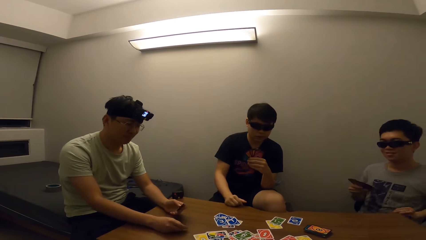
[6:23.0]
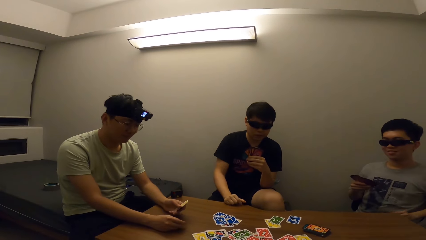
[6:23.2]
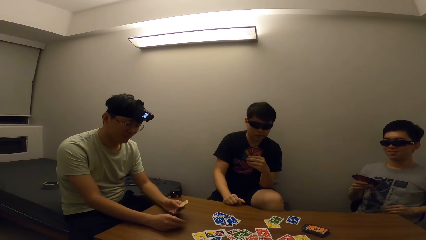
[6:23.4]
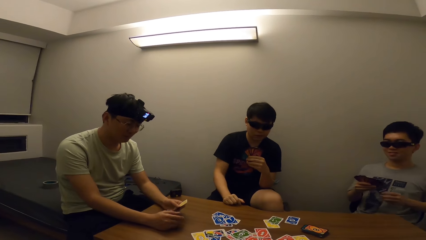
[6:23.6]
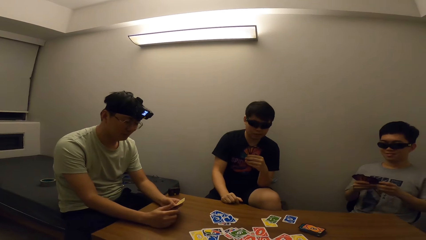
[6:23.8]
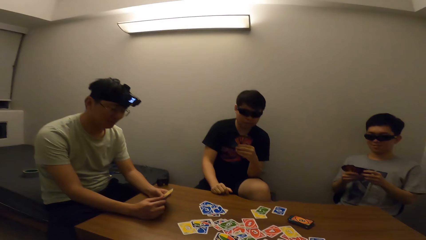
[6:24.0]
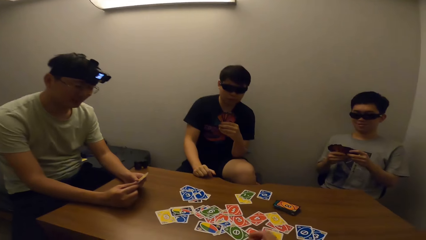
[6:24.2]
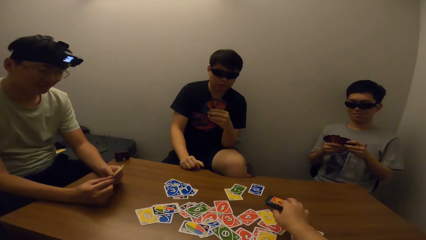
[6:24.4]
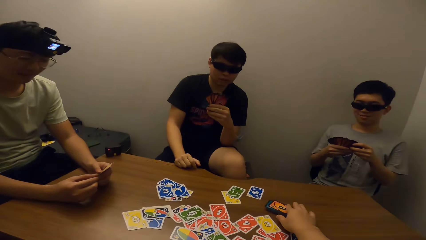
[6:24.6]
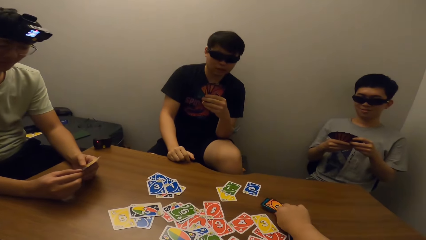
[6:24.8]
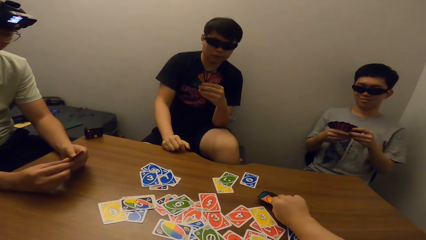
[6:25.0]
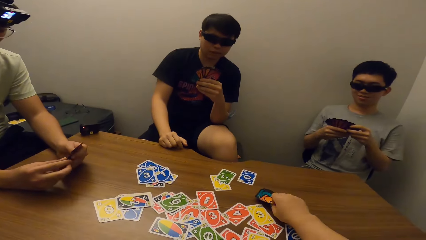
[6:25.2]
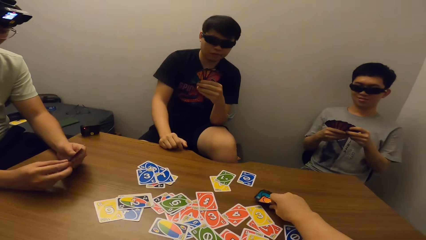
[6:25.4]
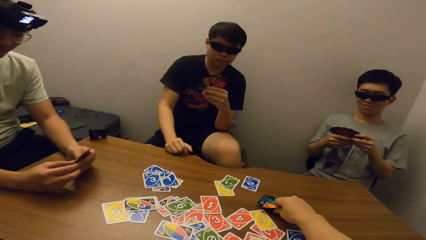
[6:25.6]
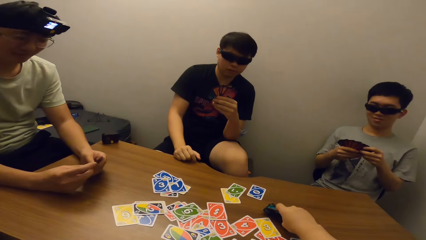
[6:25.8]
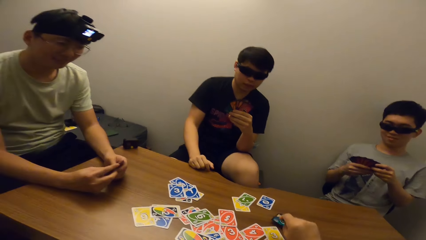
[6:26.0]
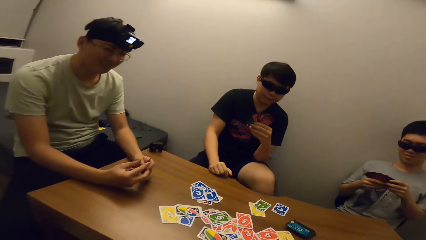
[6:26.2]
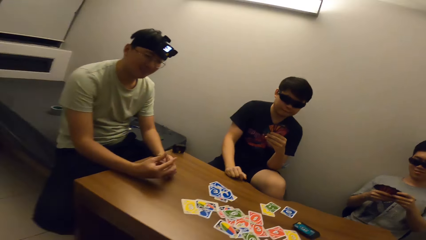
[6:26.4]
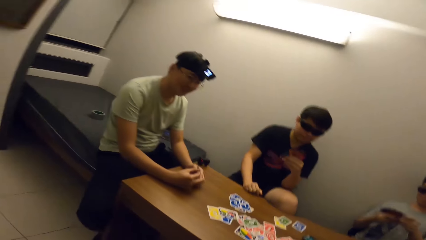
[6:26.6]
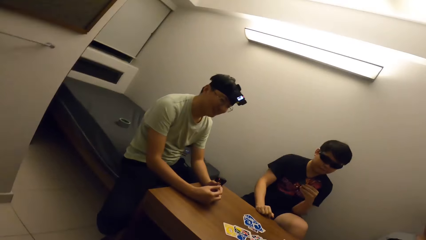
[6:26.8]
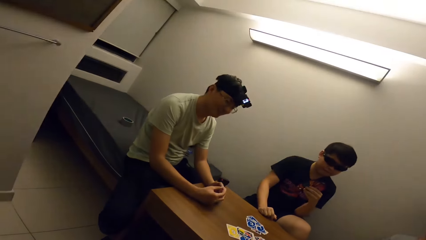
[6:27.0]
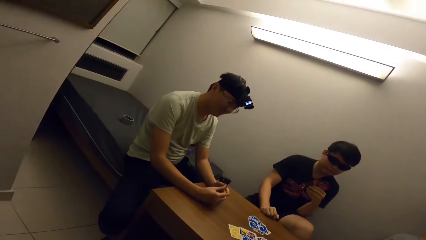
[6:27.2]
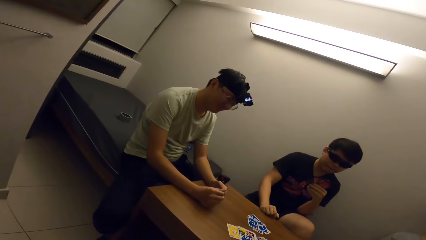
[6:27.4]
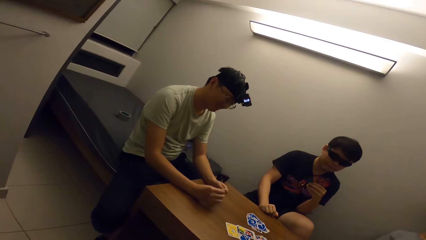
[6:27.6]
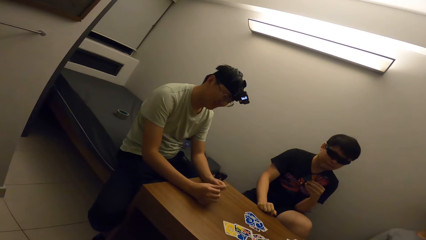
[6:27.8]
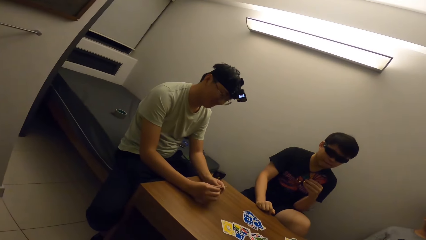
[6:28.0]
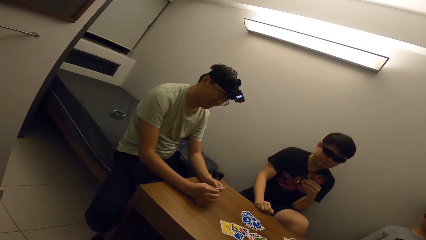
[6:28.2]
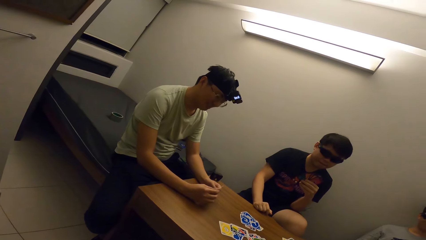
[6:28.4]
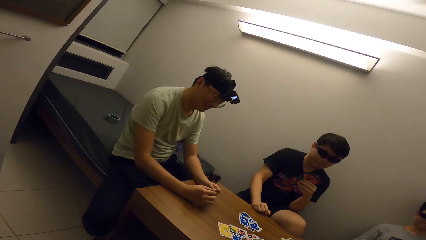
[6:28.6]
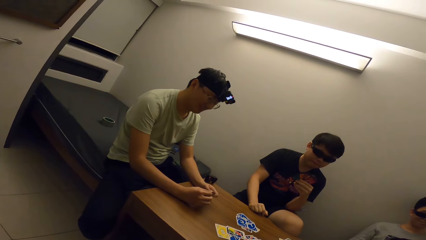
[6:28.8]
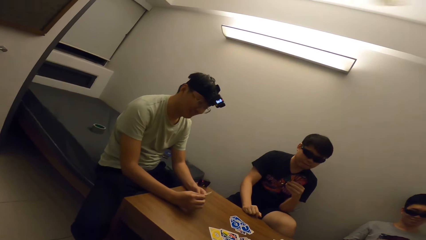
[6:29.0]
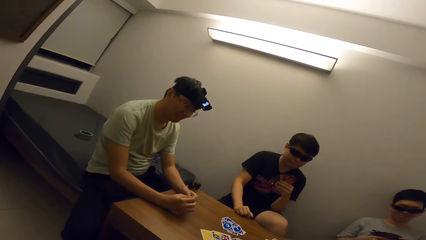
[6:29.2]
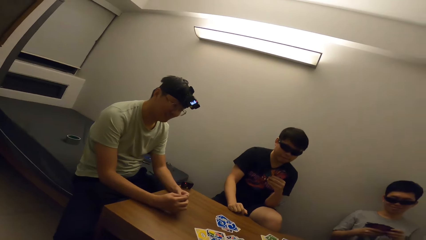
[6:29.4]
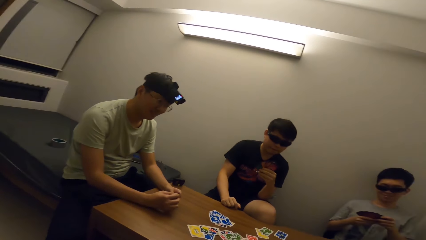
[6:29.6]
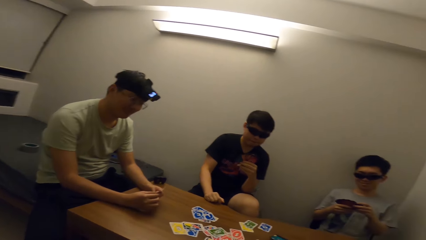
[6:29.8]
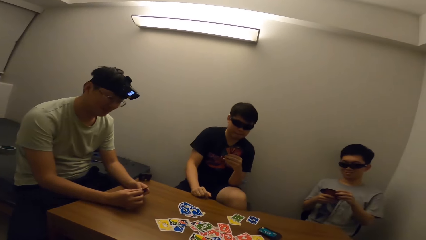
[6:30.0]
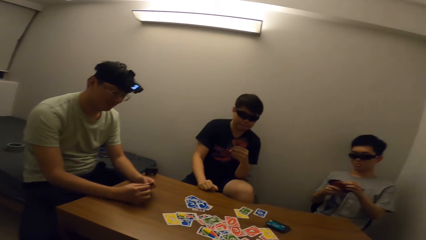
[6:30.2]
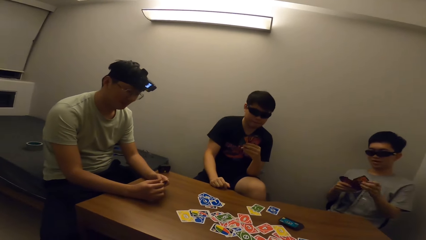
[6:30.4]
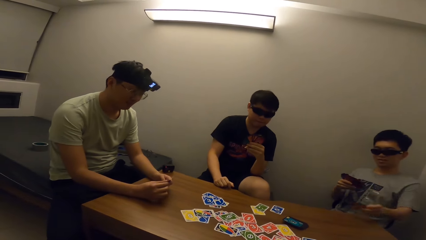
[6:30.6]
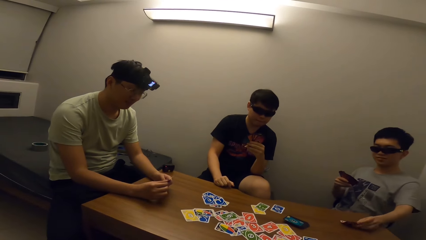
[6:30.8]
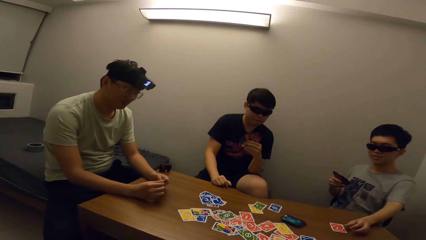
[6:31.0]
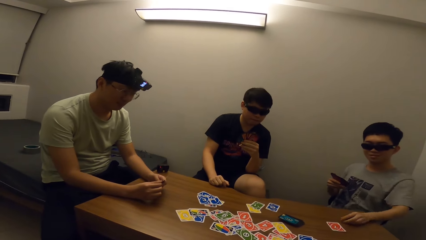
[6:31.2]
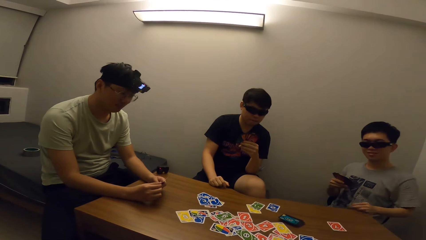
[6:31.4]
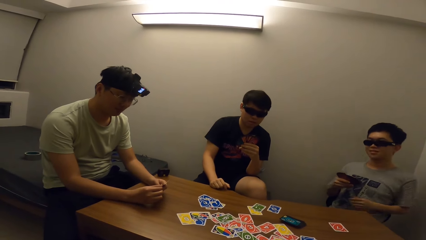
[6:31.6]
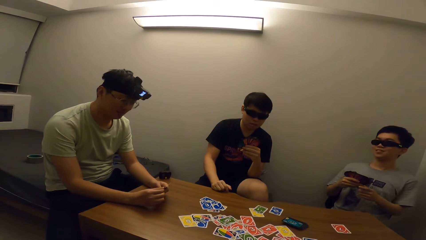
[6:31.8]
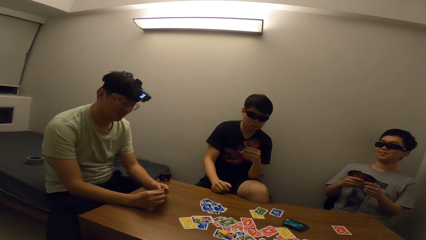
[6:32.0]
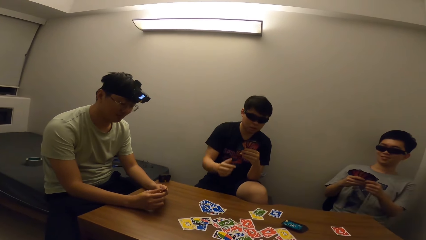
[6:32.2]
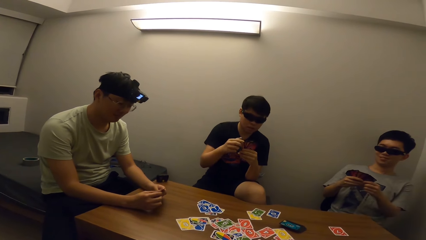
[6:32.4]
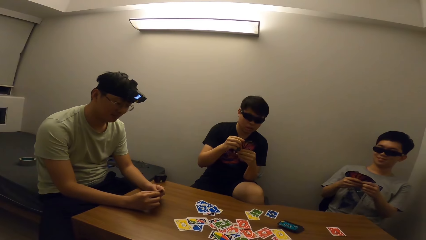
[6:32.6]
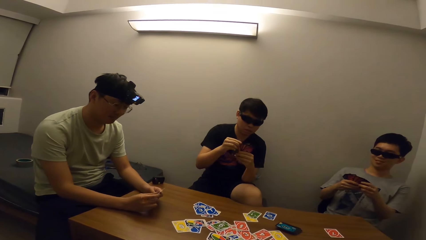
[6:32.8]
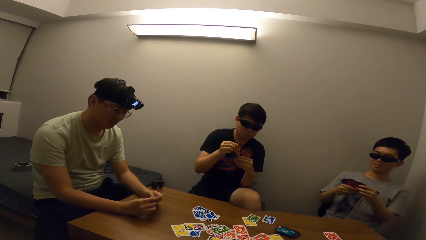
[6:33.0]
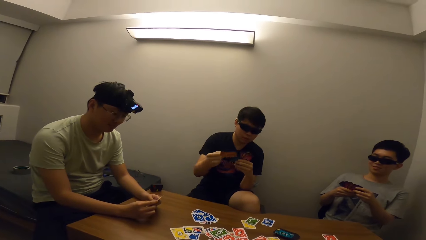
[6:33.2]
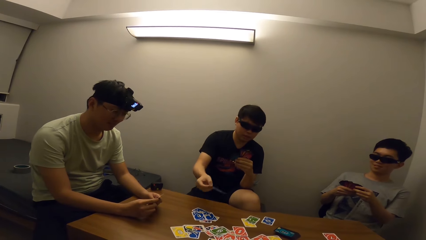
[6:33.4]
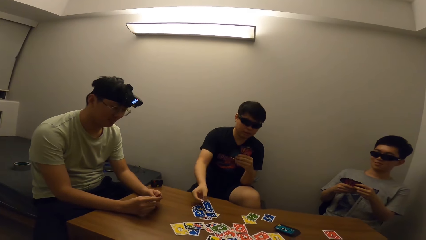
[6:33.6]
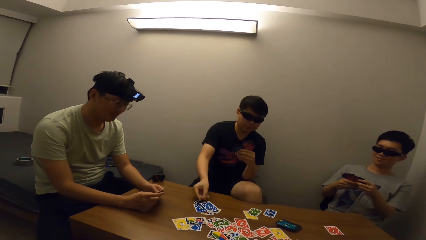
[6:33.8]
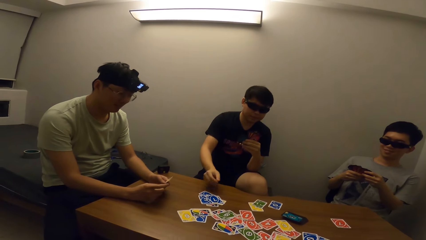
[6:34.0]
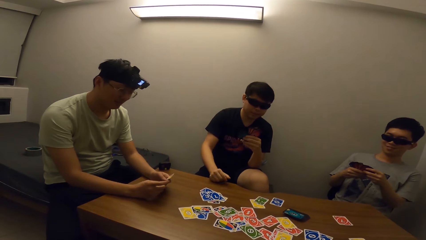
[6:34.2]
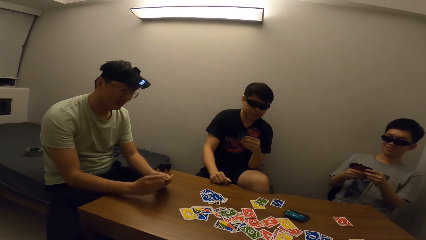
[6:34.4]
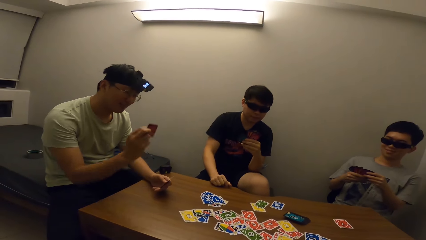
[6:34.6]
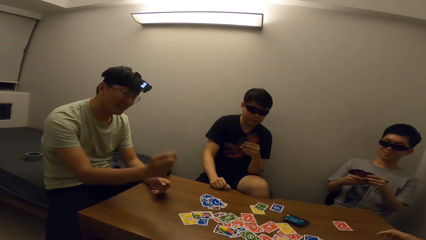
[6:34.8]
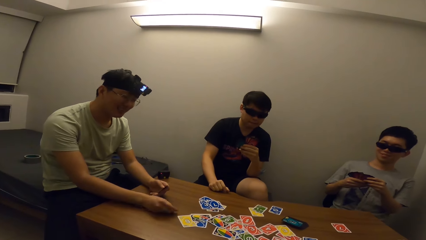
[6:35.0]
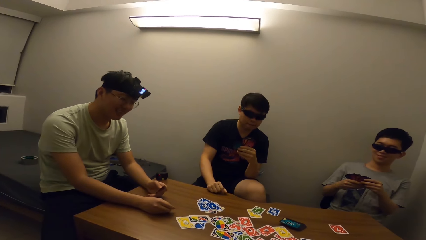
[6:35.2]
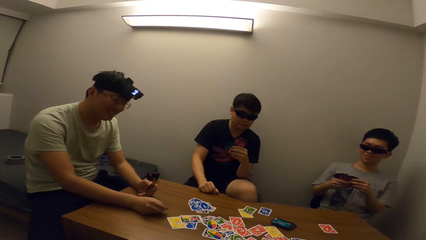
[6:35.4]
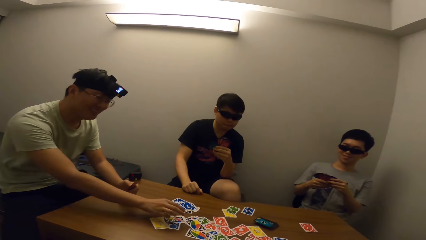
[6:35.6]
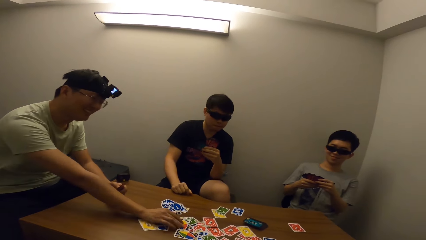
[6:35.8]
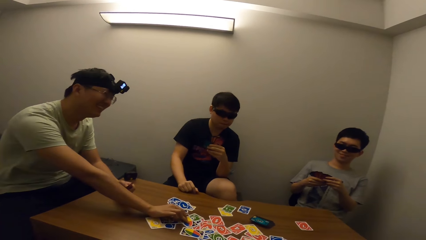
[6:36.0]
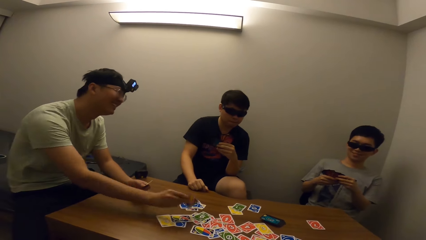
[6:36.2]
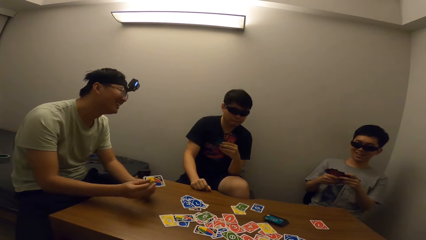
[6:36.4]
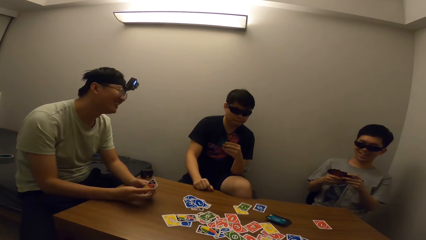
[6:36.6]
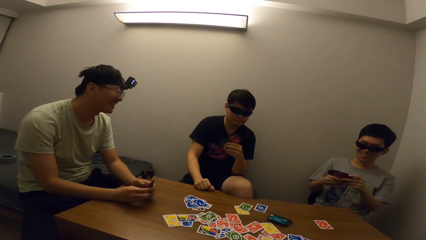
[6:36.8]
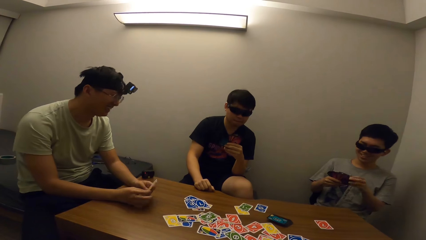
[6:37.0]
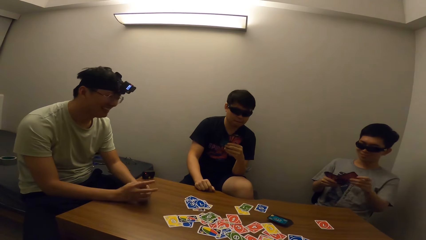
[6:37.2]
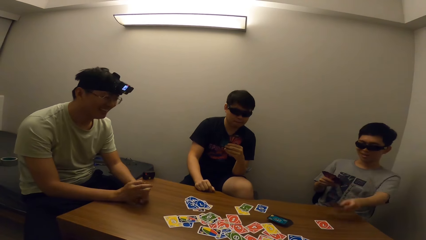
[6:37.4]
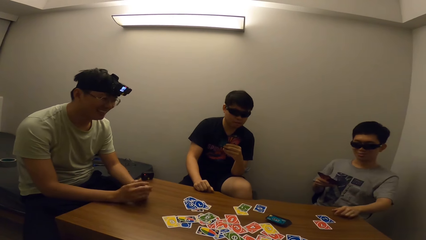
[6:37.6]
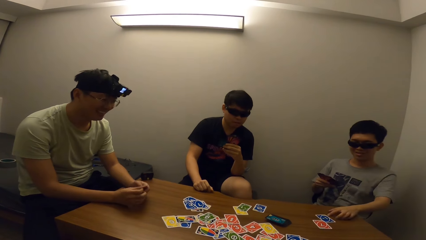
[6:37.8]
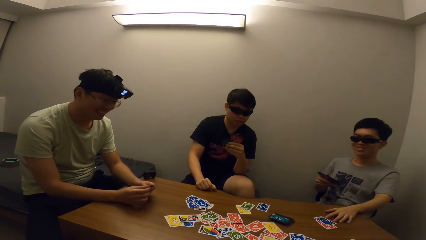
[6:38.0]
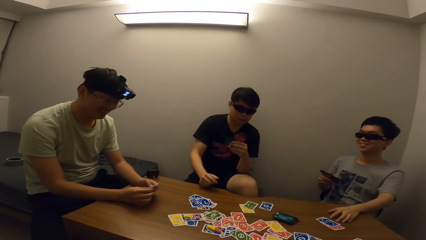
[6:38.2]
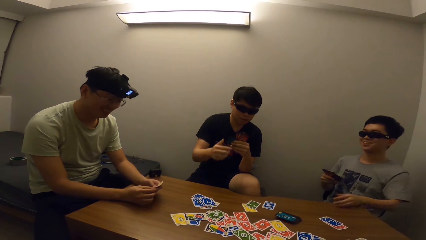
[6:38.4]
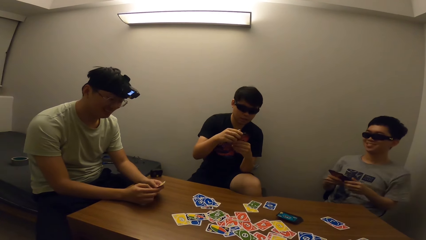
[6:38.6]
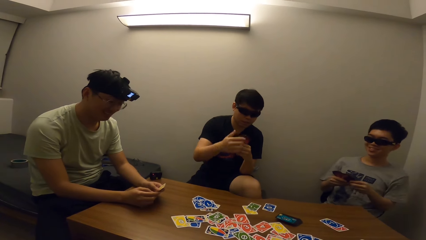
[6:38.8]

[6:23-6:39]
A man drops cards on the table. The camera wearer picks up a card from the table. They stare at the man. Another man drops cards on the table. Another man places a card on the table. Another man drops cards on the table. The camera wearer stares at the third man. The first man places a card on the table and picks up a card from the table. The camera wearer stares at the third man.
